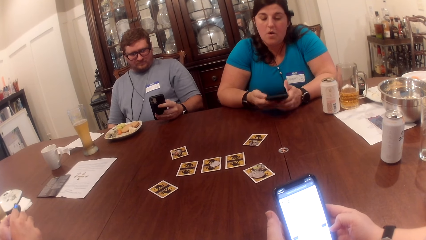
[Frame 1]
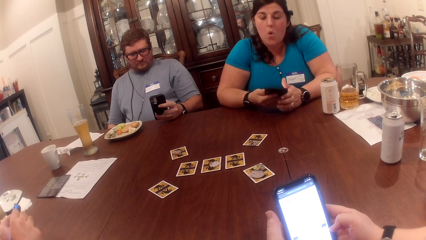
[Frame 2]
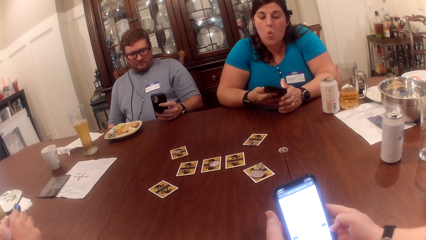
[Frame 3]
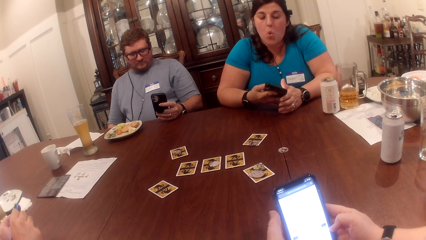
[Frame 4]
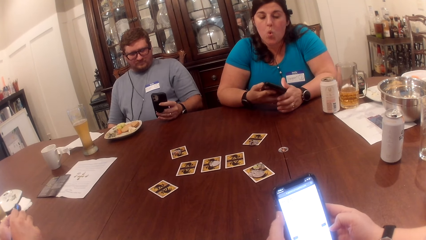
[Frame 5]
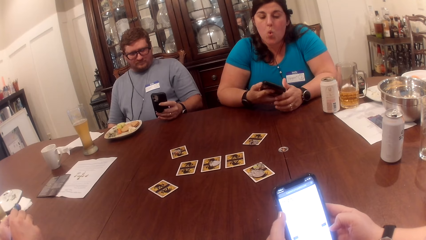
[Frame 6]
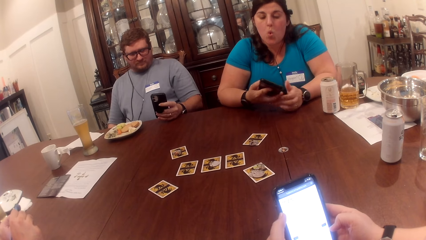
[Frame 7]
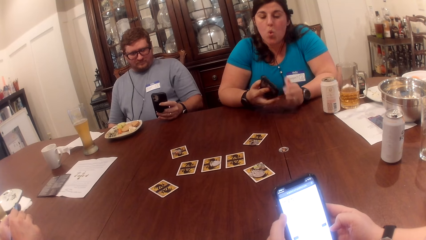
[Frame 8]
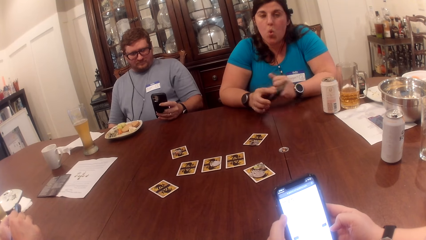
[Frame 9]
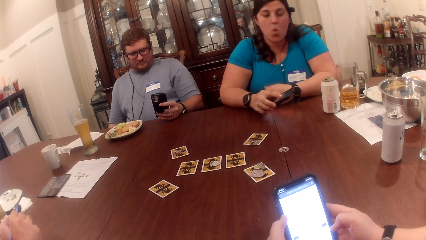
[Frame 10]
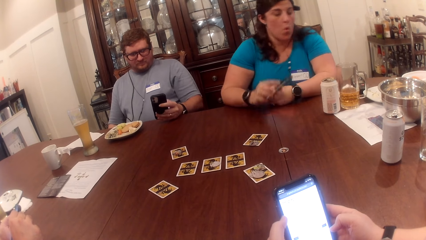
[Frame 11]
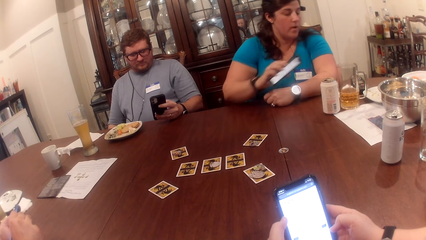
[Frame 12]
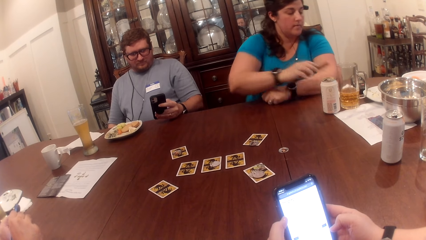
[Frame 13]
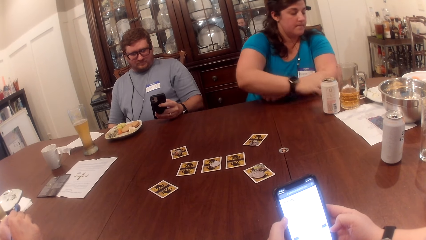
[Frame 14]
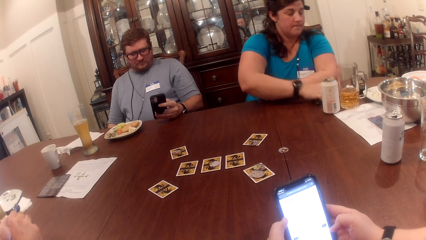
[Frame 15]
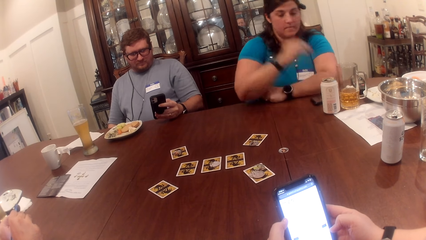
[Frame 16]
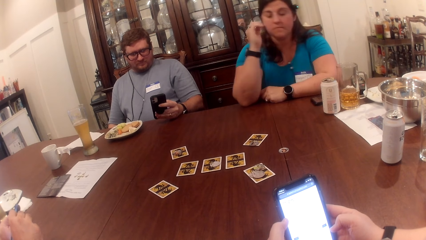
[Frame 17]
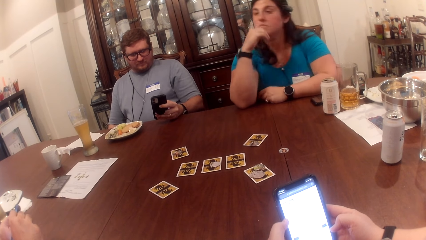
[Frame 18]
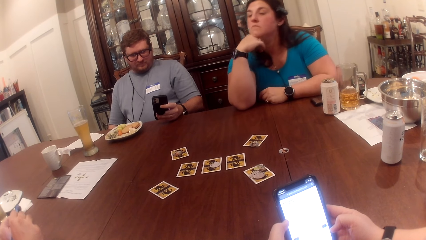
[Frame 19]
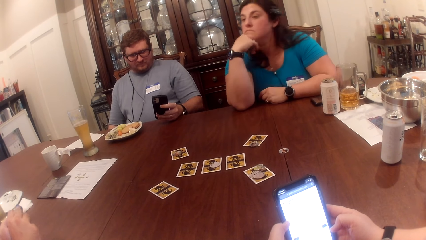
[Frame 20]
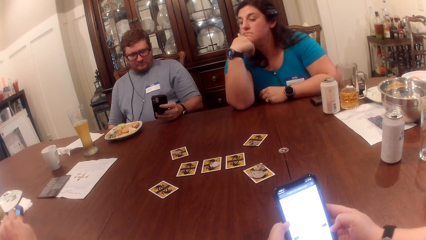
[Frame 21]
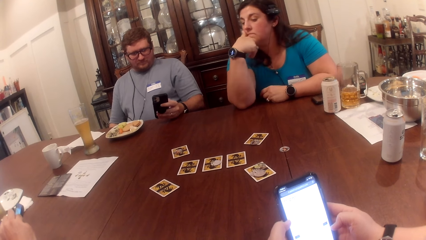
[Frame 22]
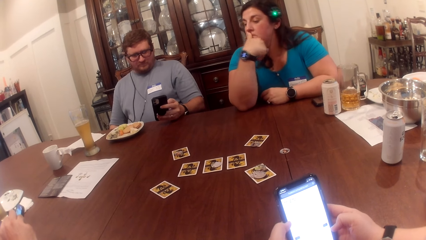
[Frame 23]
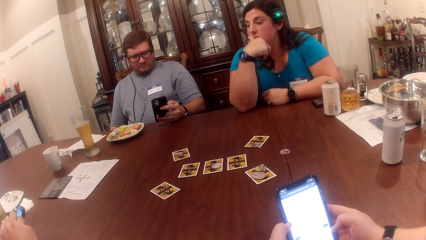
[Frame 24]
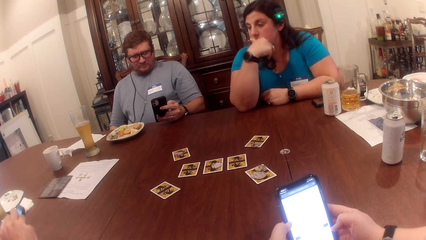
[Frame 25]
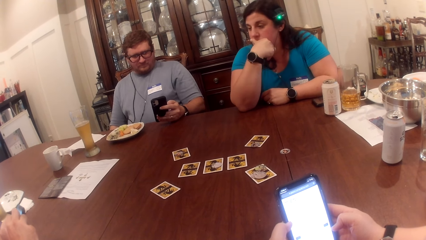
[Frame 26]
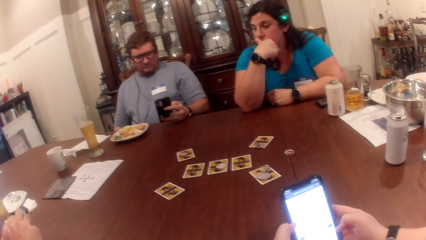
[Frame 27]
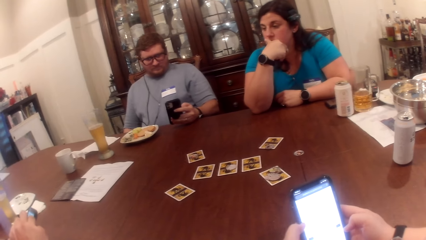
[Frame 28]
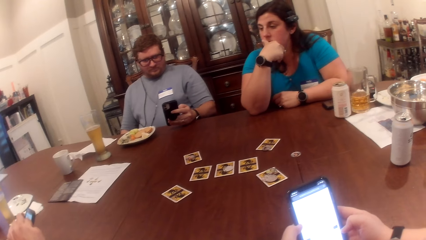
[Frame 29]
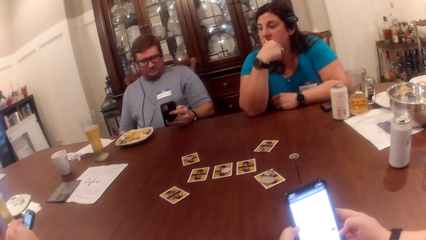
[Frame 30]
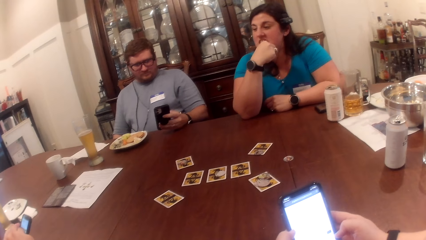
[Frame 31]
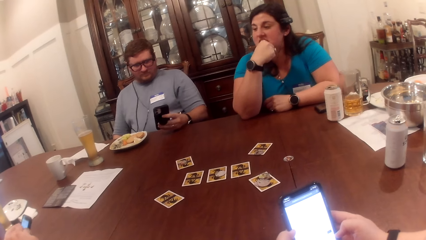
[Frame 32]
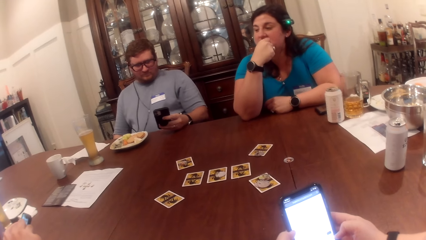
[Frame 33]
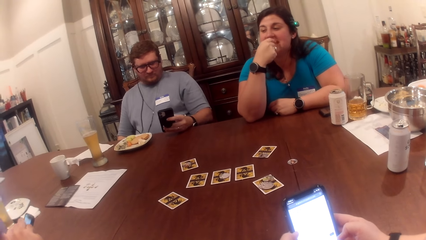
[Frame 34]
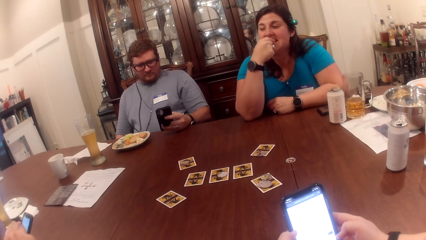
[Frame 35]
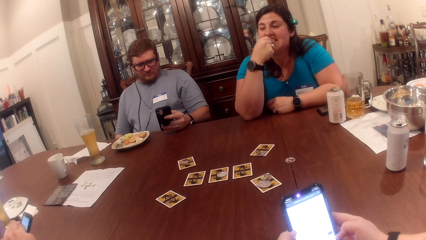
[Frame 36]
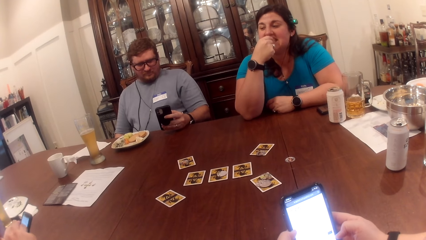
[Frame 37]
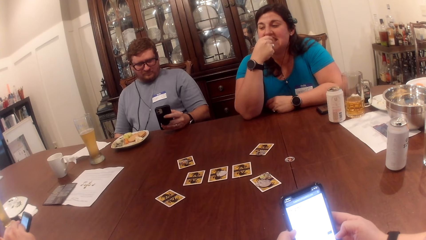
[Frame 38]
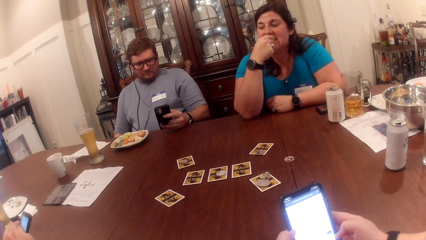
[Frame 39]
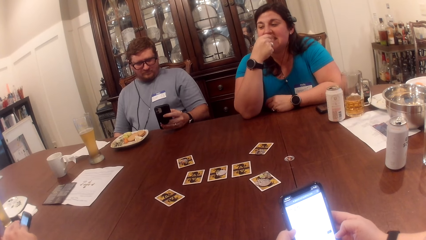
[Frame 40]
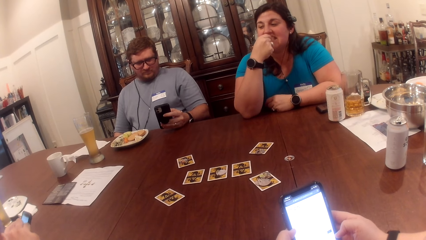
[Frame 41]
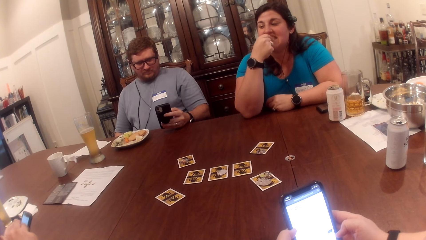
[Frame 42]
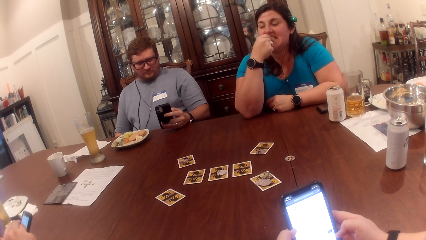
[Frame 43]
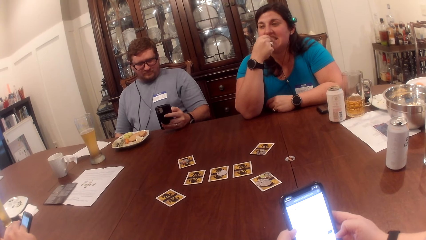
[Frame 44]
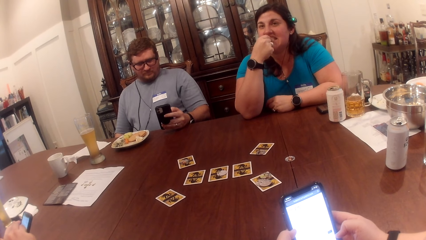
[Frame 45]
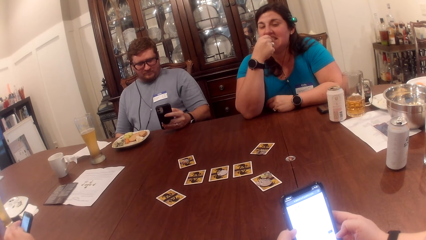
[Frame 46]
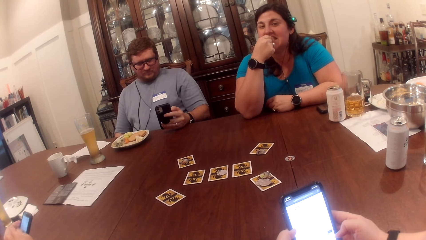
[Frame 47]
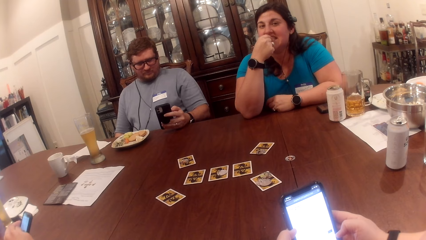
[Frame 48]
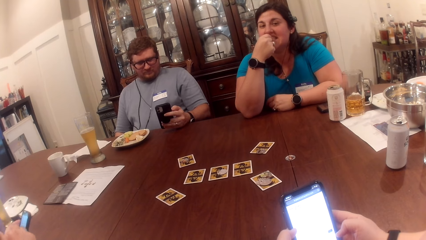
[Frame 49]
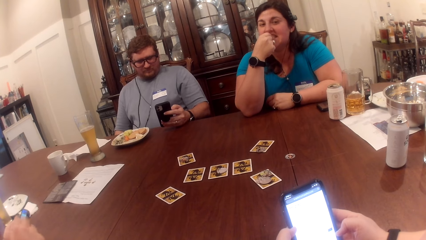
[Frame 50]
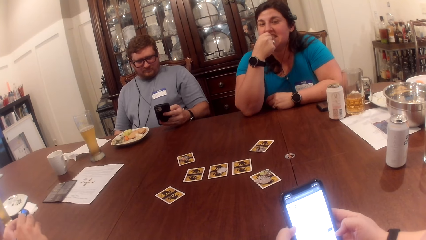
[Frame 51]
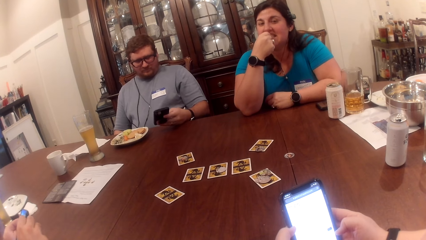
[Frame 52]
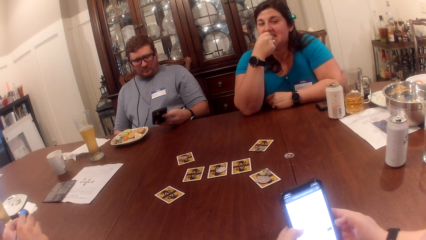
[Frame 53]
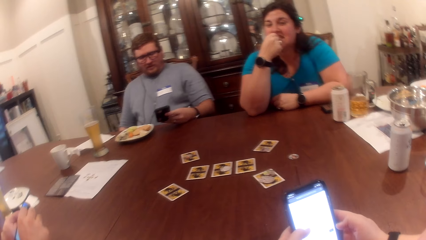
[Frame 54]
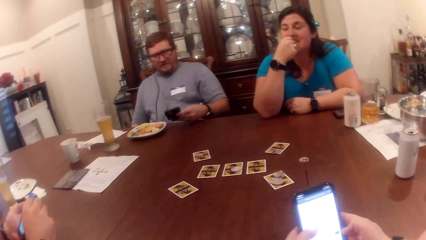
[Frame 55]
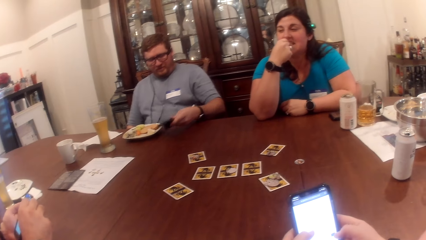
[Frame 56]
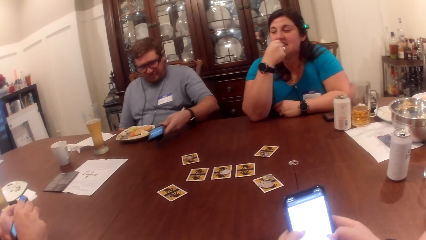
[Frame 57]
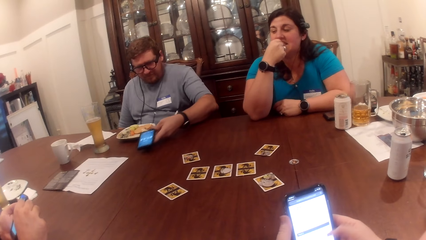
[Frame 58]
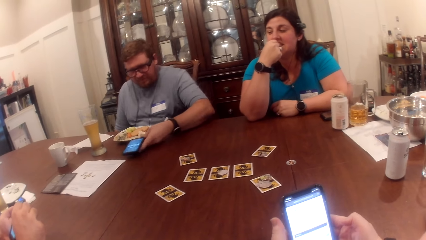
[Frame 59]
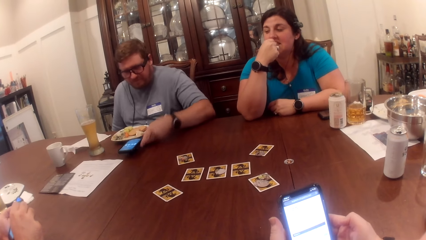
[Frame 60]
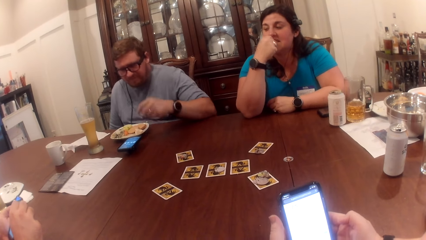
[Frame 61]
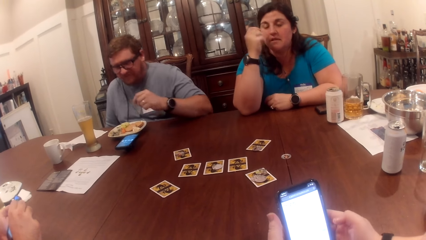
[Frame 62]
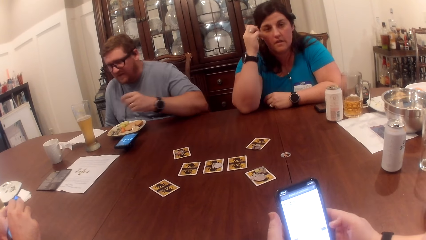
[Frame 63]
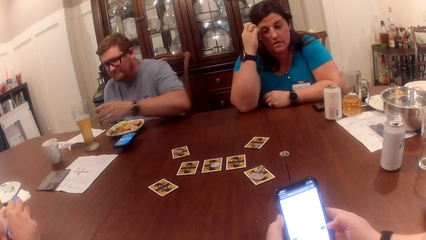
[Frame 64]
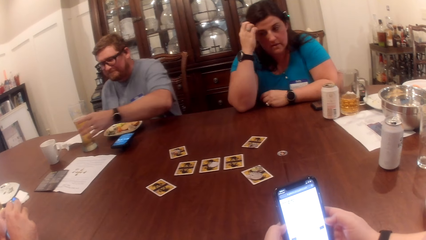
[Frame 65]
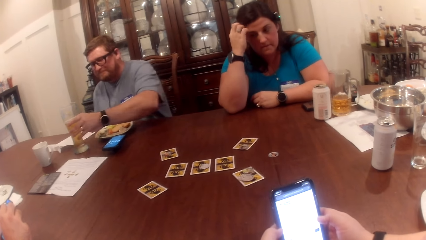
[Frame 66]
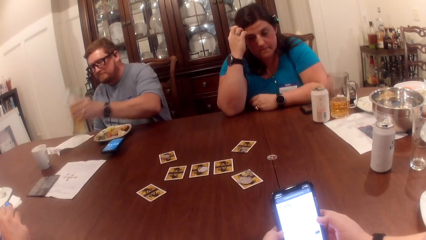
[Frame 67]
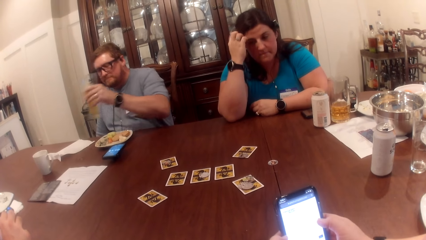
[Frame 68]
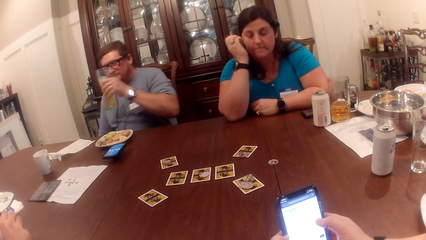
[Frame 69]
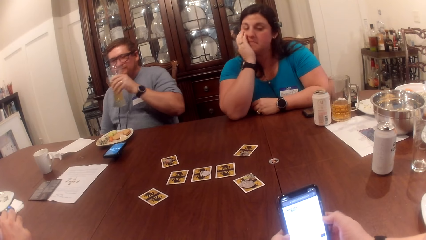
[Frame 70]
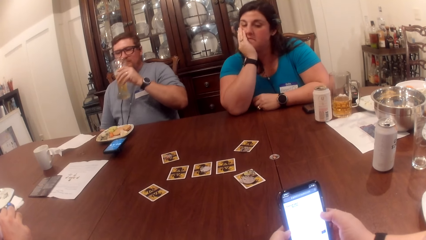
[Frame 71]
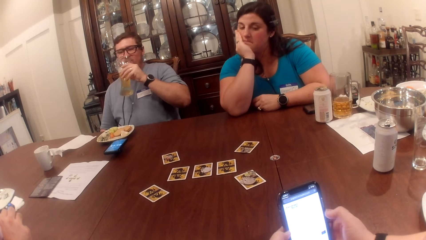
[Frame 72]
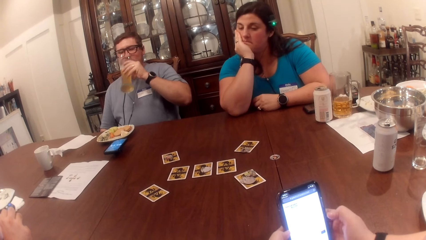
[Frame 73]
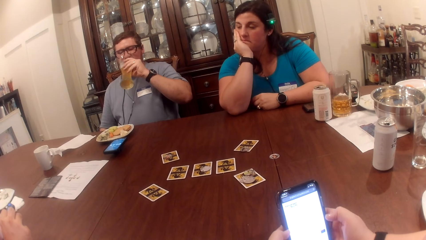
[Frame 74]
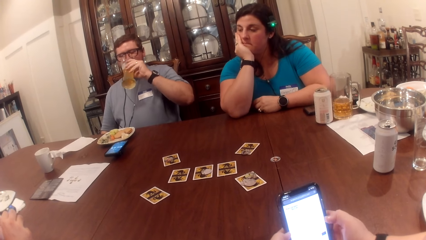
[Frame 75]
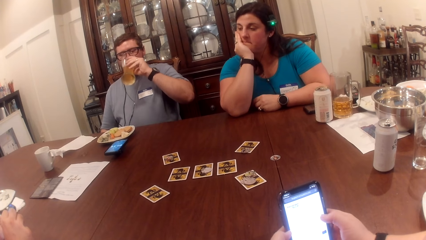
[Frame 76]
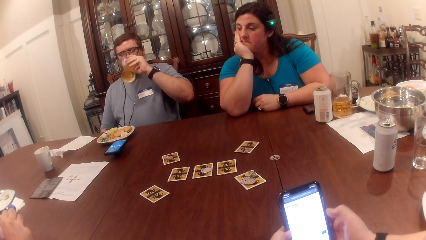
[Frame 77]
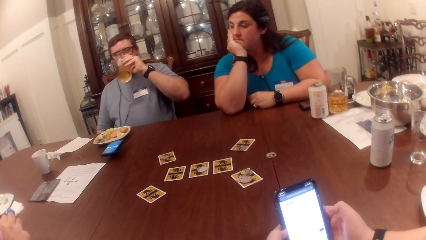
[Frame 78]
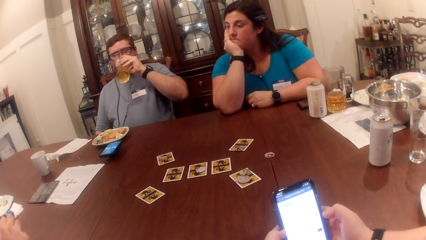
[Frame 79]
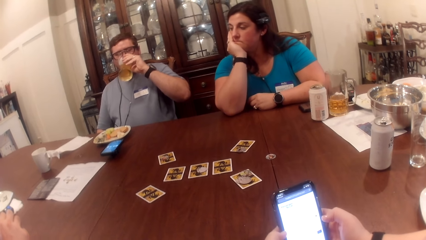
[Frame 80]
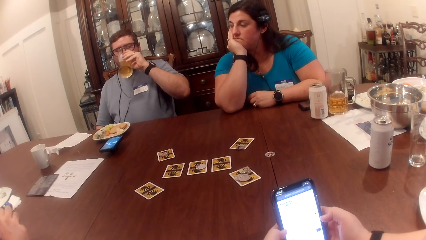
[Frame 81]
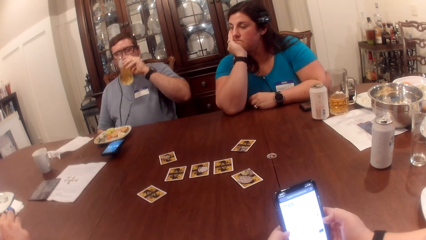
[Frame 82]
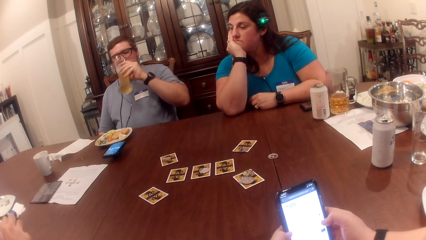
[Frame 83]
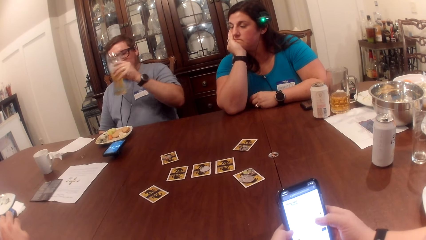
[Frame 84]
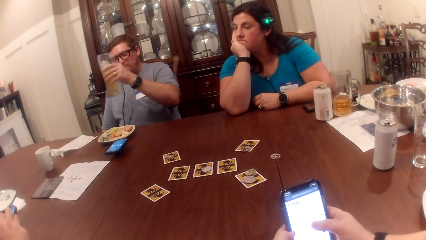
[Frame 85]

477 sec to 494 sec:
The woman drops the cellphone on the table with her right hand. She touches her face with her right hand. The man drops the cellphone in his left hand on the table. He picks up a cup on the table with his left hand. He drinks from the cup in his left hand.
